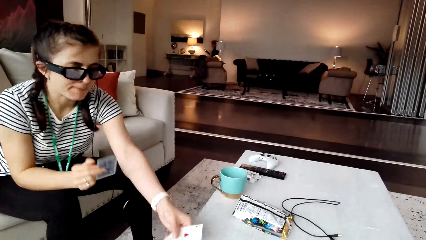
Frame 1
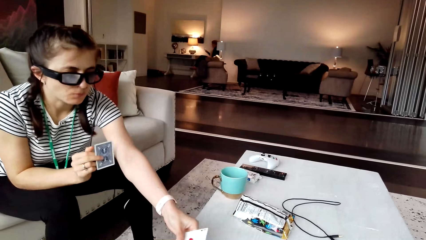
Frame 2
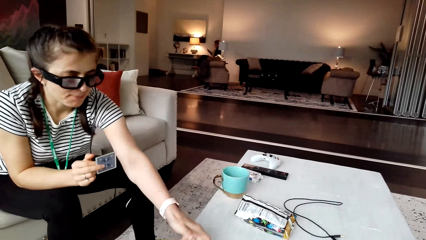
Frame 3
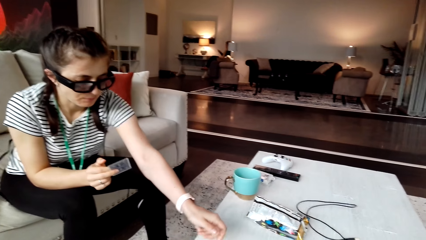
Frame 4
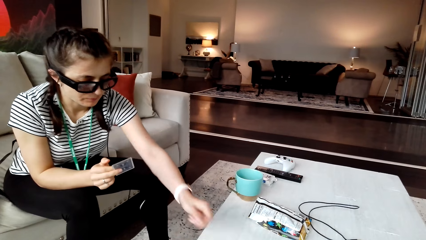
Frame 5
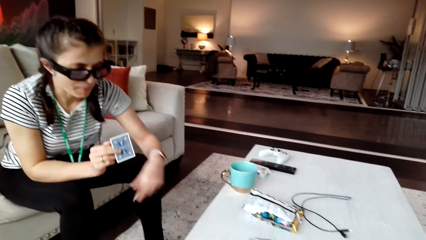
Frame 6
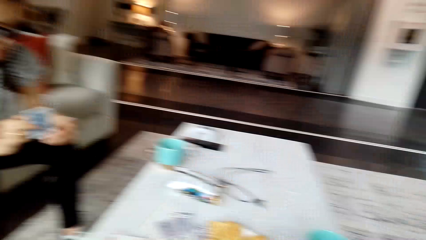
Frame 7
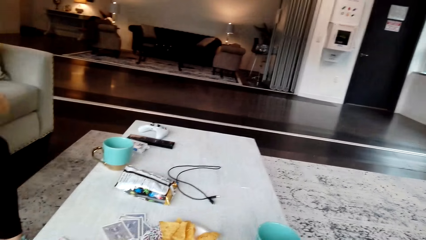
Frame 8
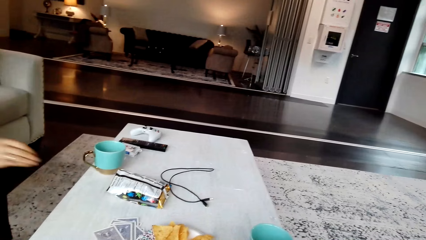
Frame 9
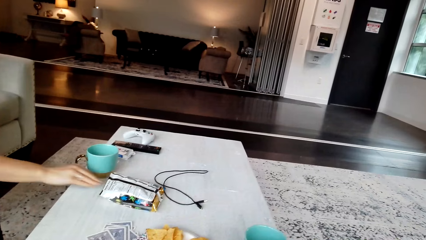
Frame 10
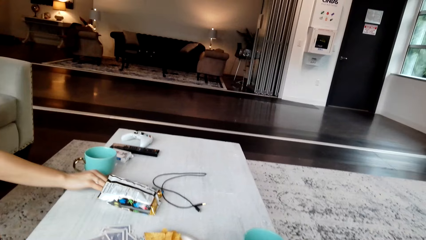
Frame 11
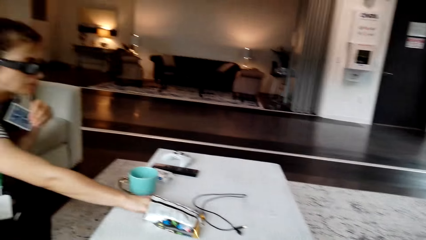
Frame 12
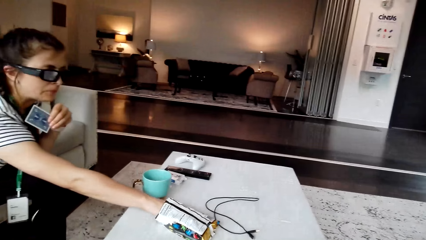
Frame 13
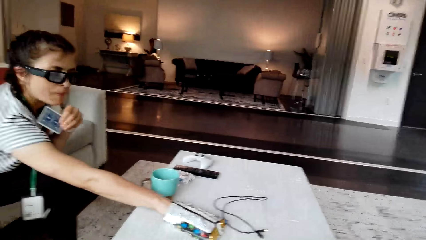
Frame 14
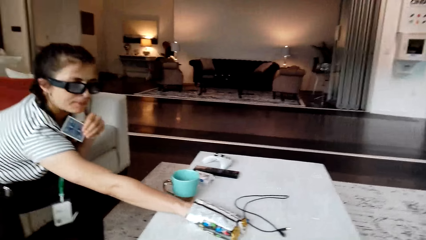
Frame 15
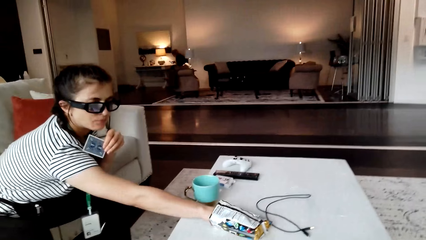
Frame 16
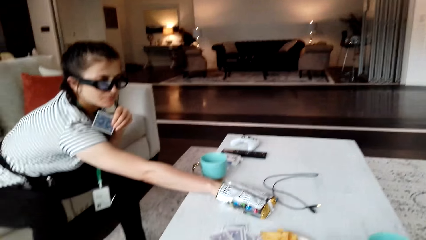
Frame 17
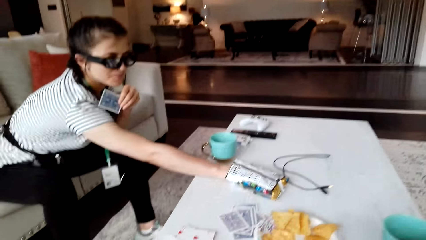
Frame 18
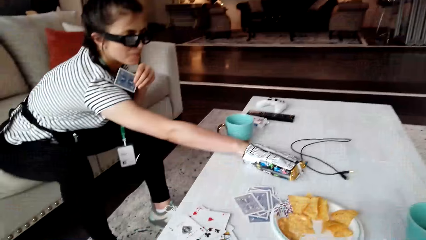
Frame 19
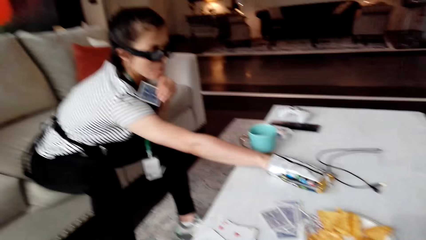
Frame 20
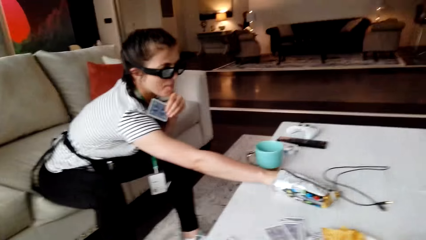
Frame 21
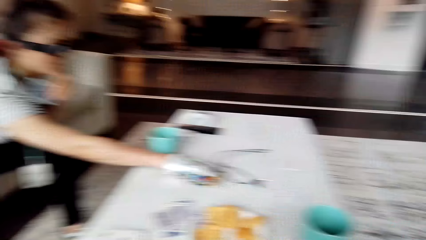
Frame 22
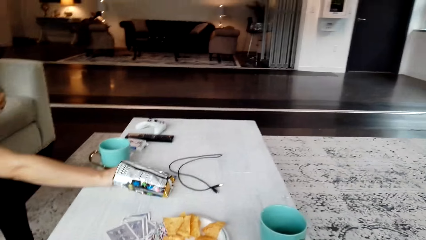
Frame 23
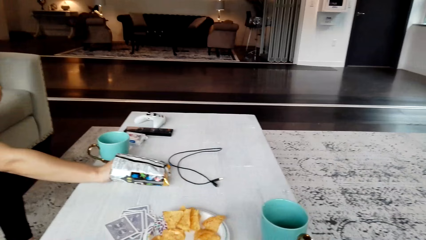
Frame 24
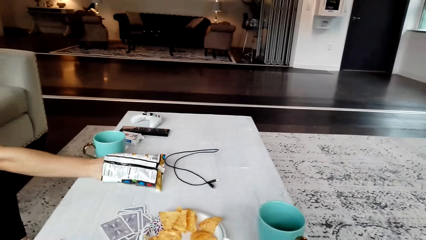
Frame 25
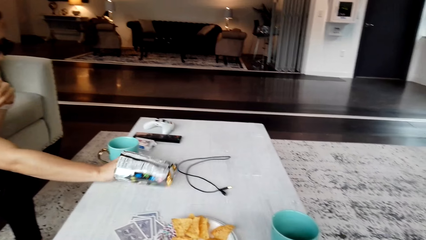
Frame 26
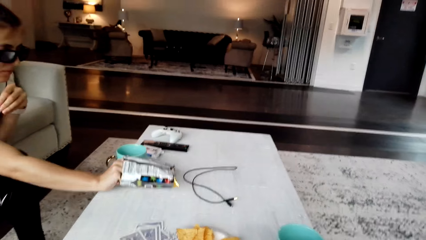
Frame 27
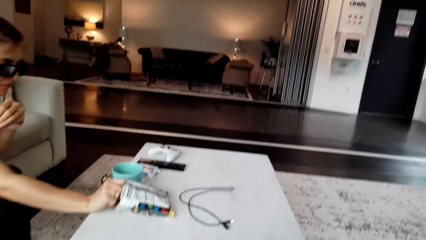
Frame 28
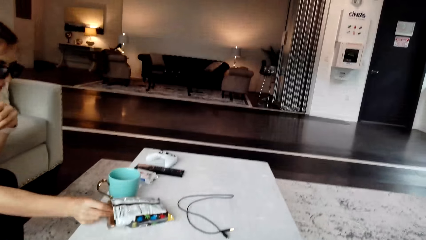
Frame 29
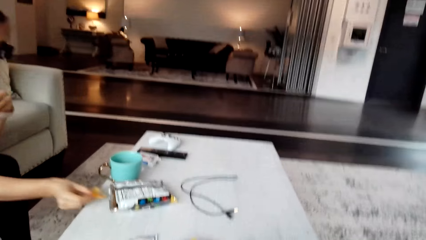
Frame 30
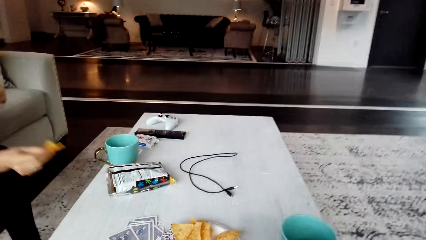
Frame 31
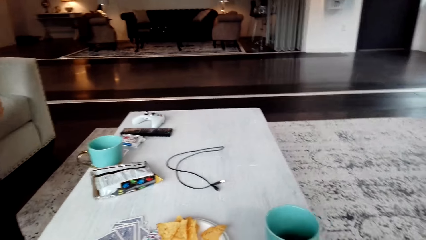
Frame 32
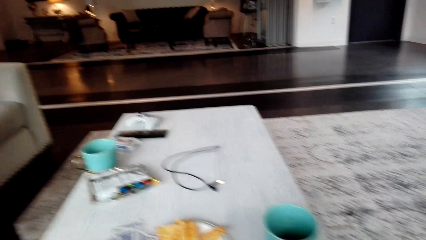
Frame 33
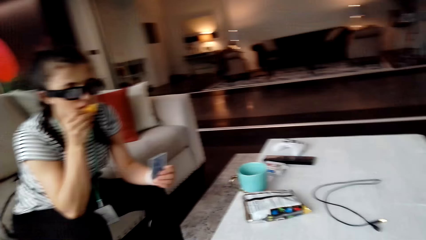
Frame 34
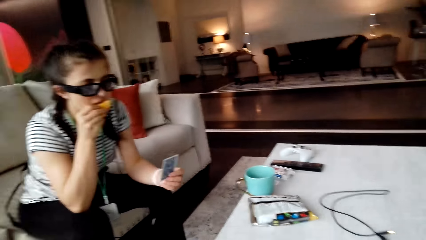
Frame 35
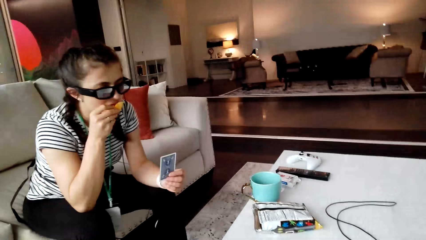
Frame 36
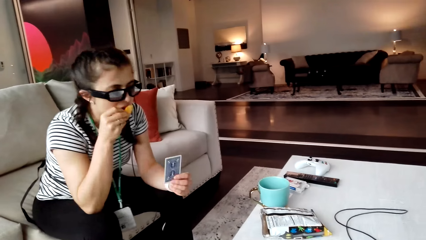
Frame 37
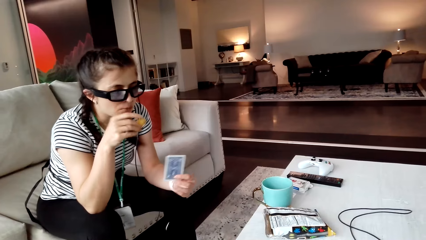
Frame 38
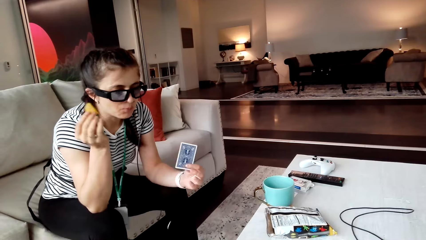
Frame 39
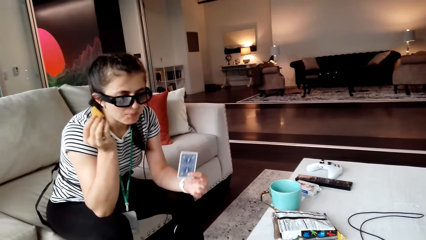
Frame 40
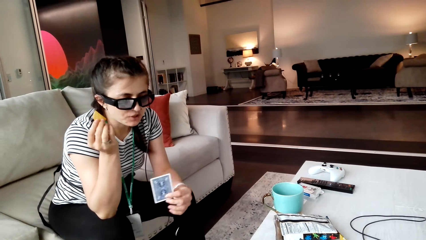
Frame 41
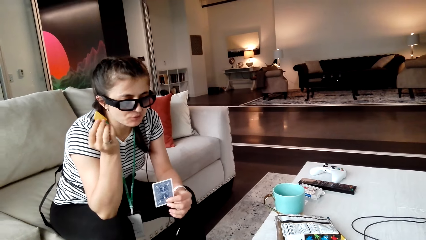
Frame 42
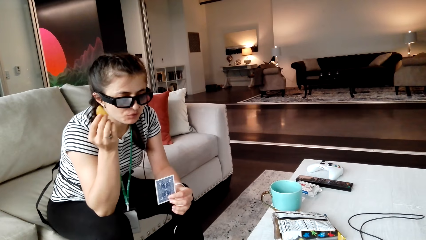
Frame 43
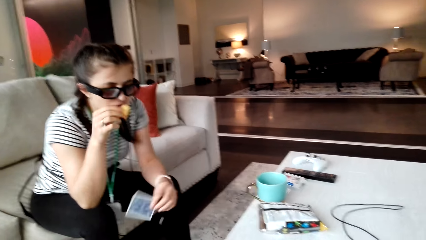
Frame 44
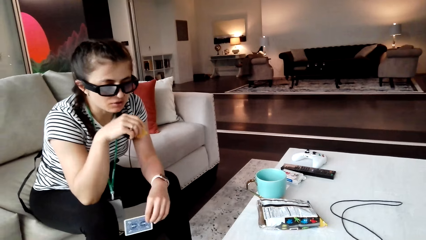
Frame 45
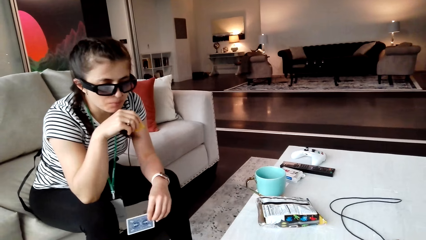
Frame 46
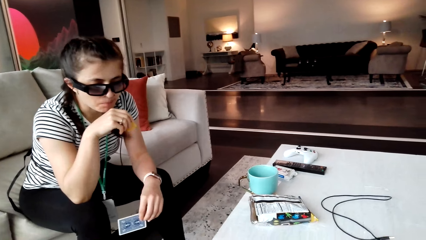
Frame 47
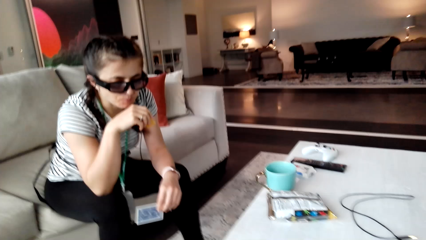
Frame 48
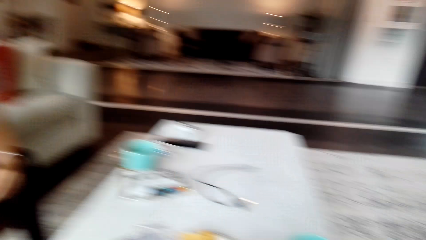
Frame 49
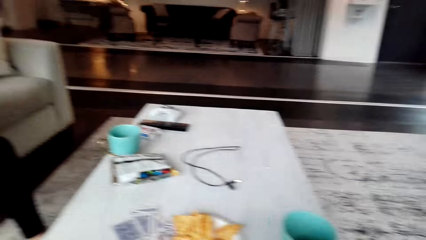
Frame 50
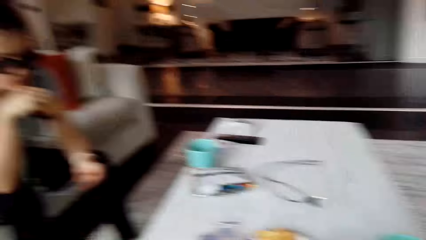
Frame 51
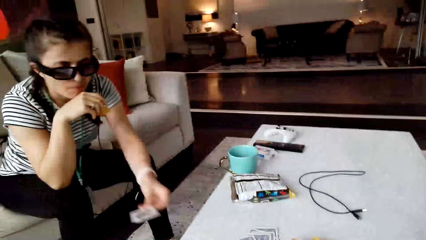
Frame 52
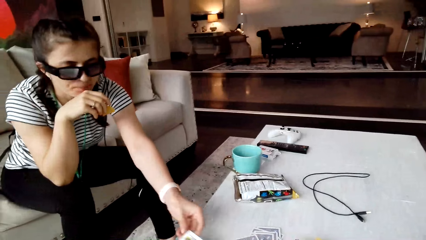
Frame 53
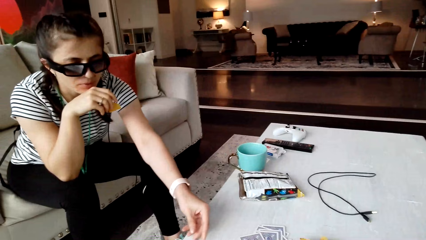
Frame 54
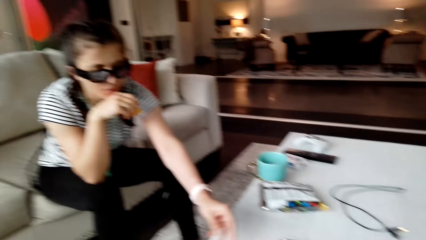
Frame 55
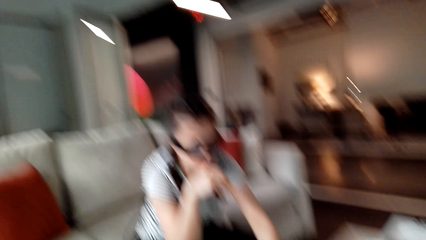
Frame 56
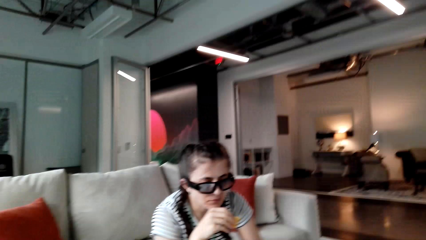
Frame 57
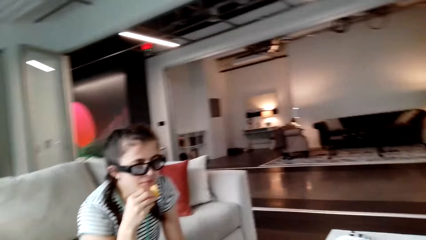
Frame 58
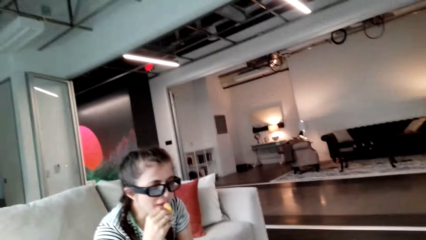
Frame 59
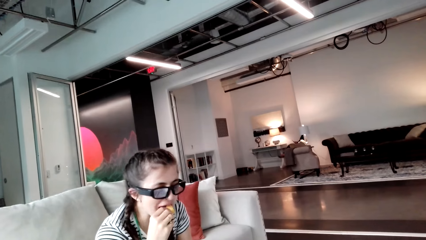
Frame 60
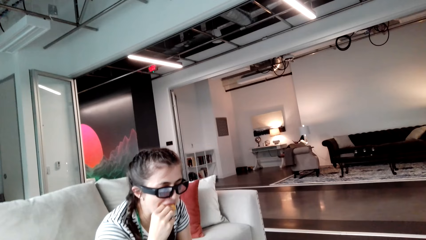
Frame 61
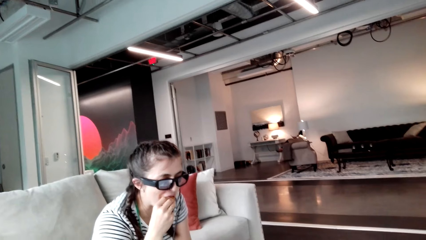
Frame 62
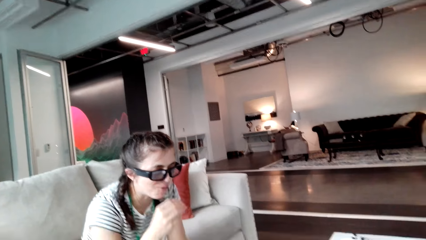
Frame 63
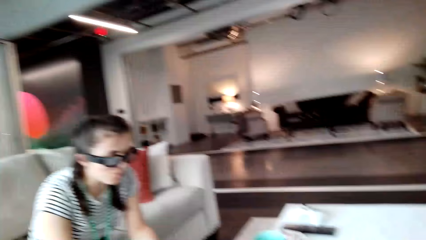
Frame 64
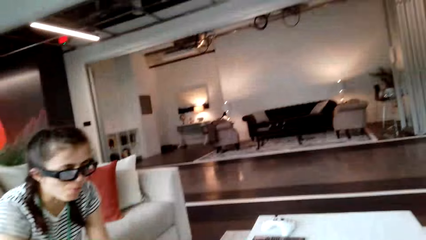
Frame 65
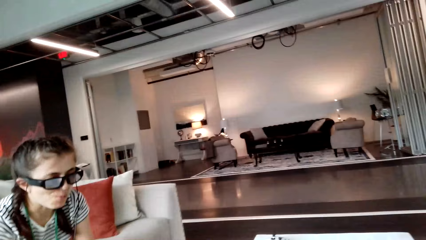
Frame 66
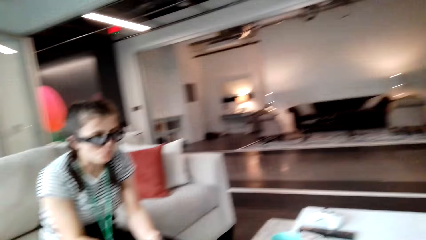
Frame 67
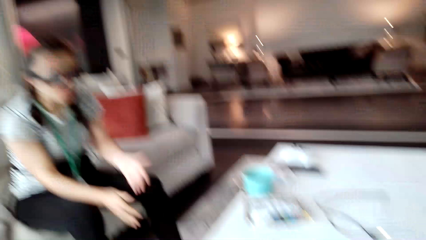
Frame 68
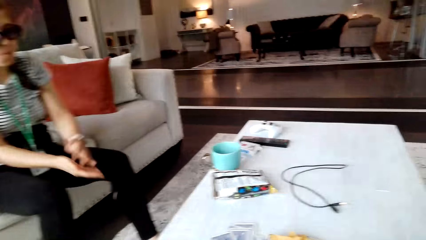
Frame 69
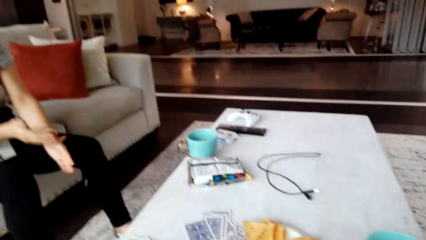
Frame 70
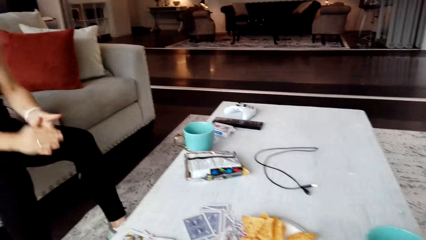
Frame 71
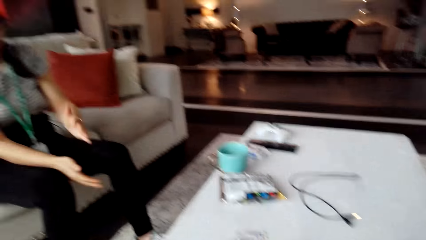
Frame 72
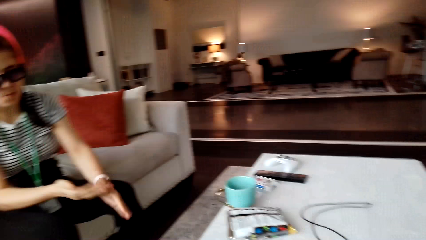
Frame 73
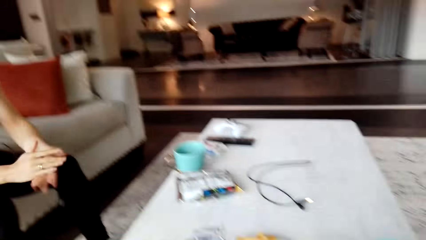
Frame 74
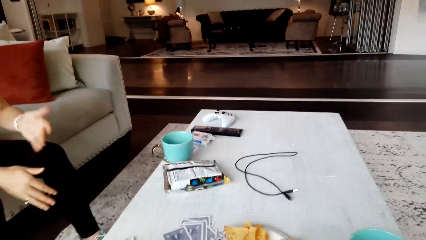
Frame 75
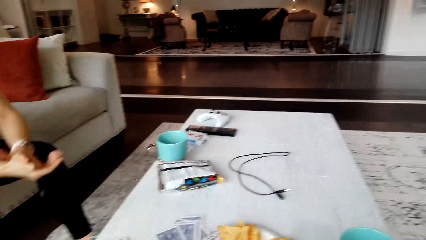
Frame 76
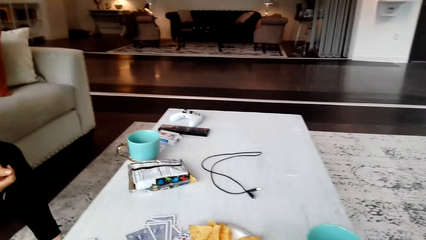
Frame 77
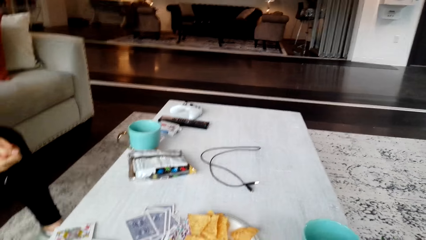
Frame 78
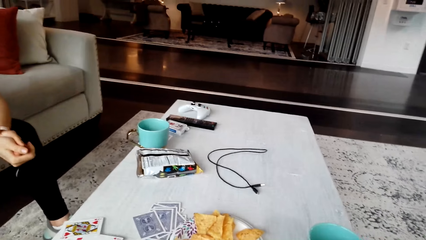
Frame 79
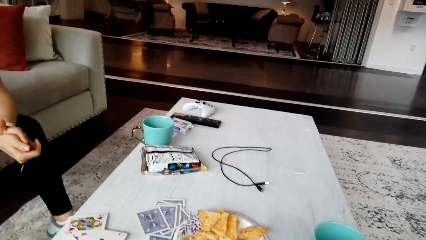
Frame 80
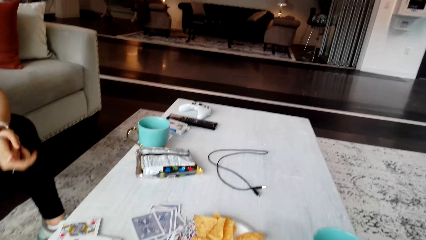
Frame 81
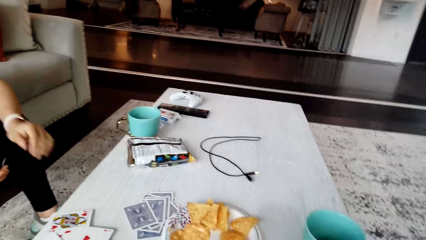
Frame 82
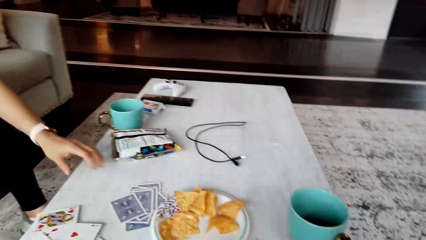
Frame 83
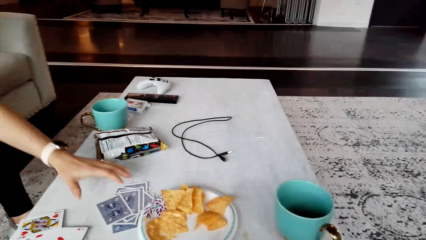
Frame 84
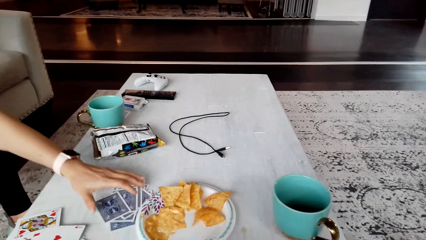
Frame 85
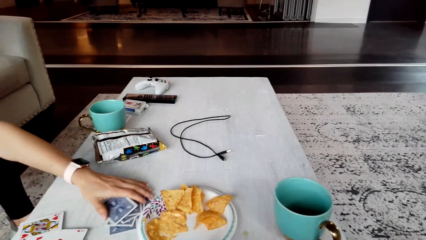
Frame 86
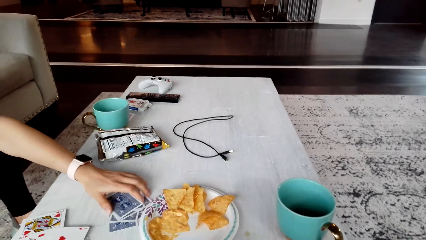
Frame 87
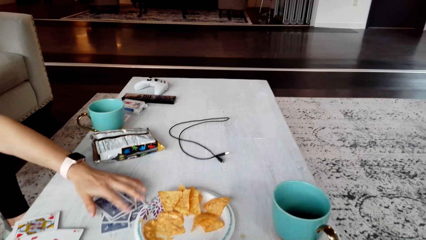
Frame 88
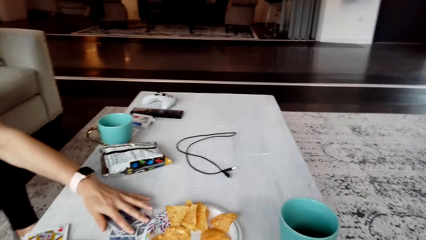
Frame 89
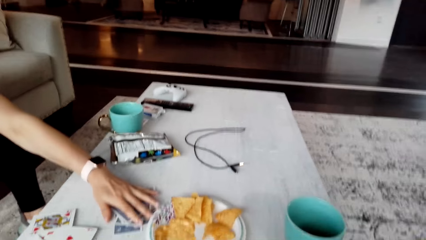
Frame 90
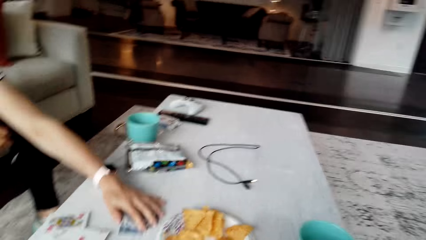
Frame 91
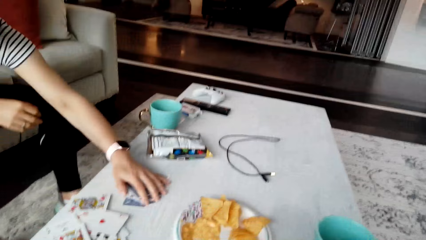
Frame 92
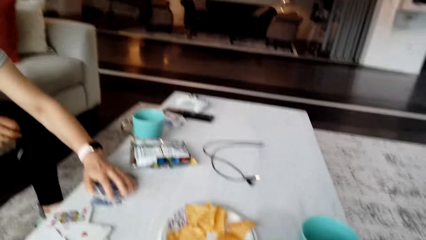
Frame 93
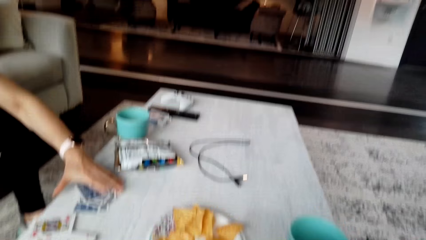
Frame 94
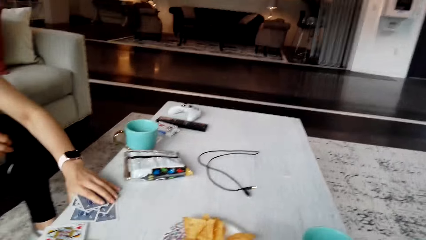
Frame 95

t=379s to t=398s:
The woman puts the card on the table, removes crisps from the packet, eats the crisps, and interacts with the camera wearer. She puts the card on the table. The camera wearer interacts with the woman. The woman rubs her hands and taps the hands. The camera wearer interacts with the woman. The woman picks cards from the table.
